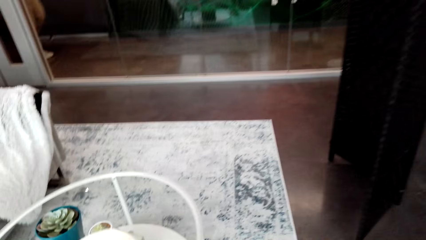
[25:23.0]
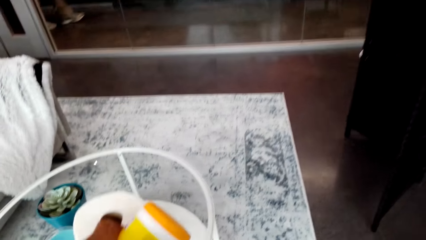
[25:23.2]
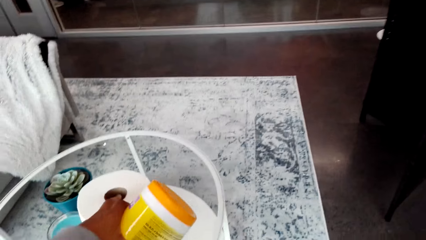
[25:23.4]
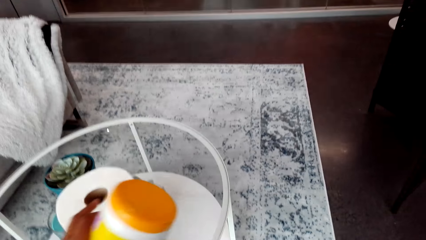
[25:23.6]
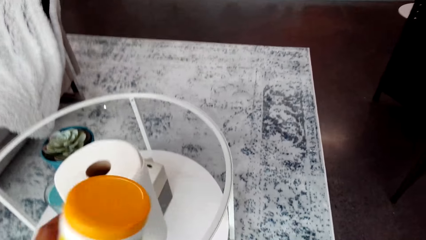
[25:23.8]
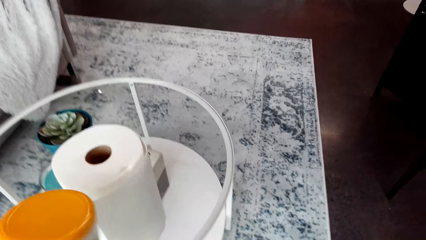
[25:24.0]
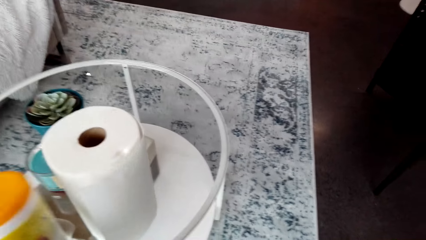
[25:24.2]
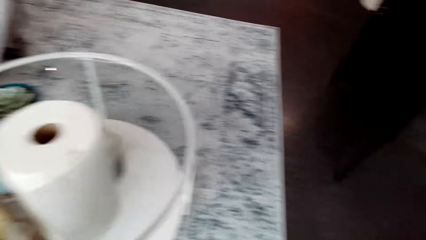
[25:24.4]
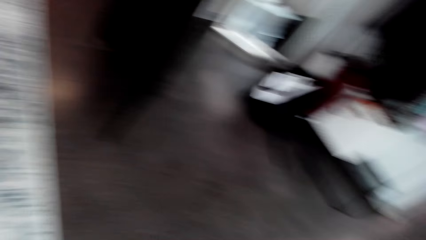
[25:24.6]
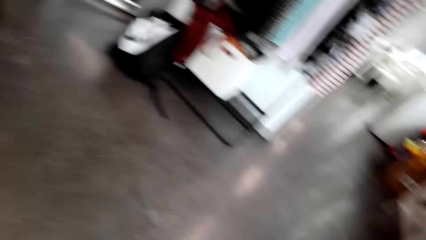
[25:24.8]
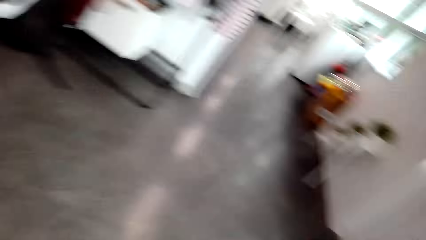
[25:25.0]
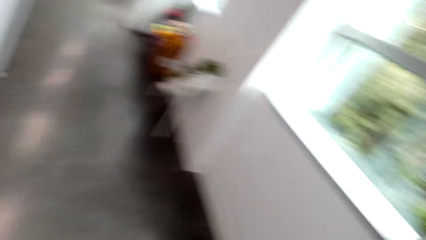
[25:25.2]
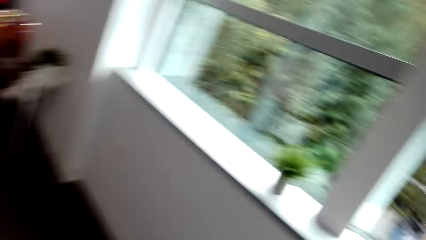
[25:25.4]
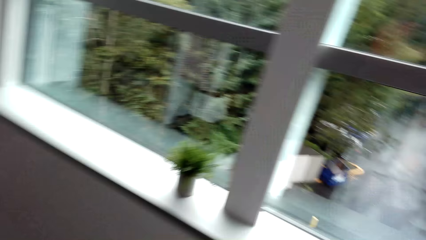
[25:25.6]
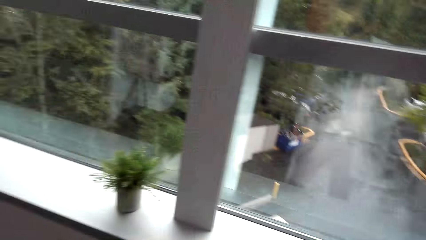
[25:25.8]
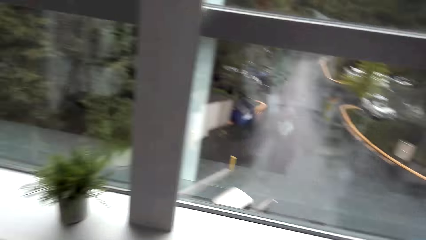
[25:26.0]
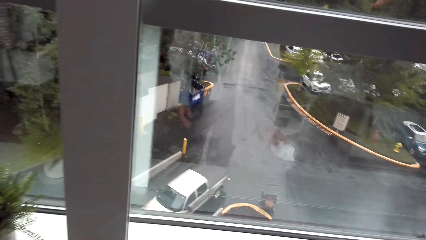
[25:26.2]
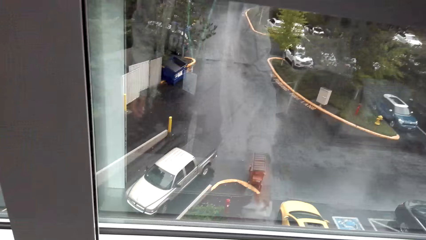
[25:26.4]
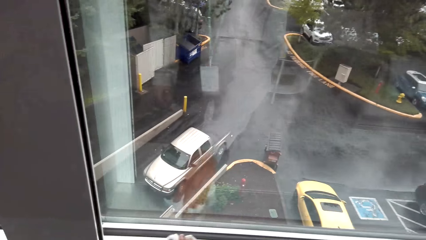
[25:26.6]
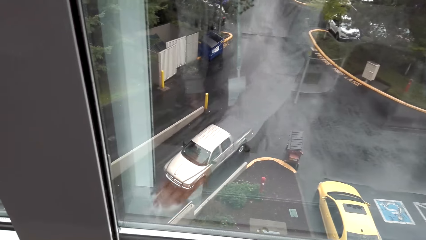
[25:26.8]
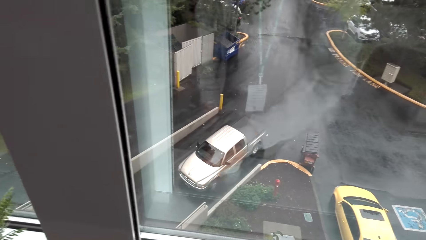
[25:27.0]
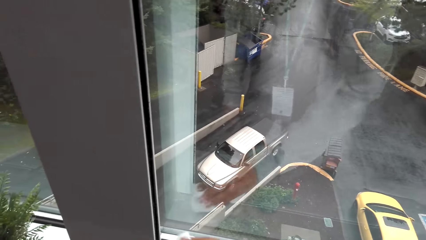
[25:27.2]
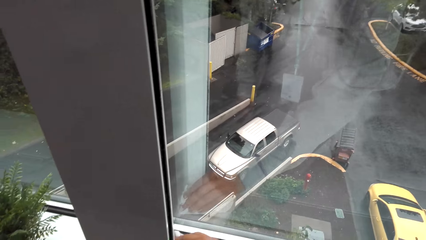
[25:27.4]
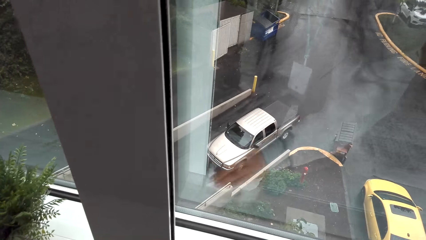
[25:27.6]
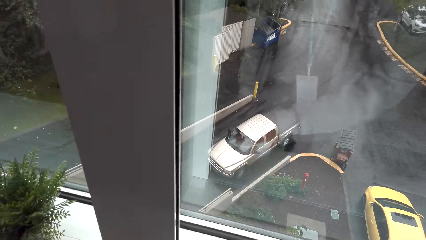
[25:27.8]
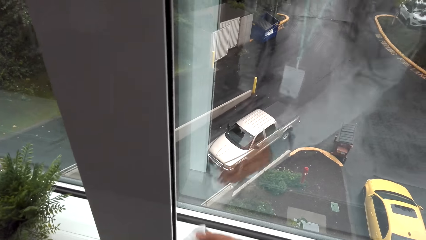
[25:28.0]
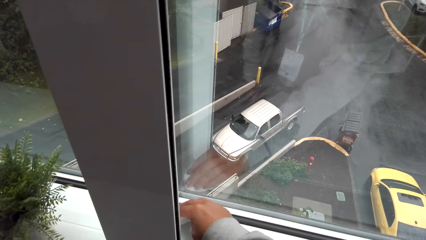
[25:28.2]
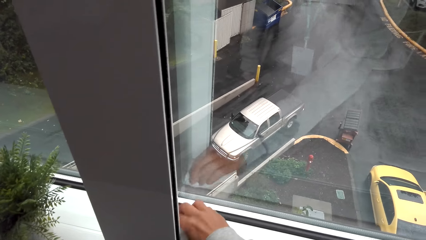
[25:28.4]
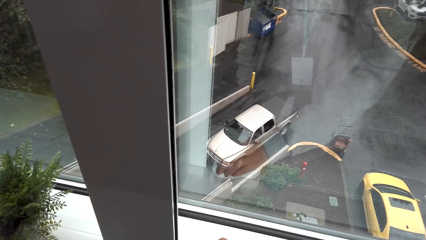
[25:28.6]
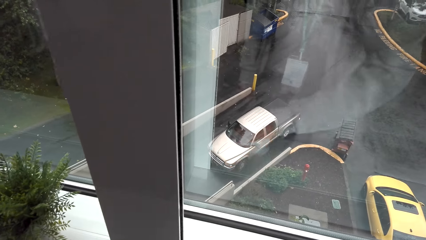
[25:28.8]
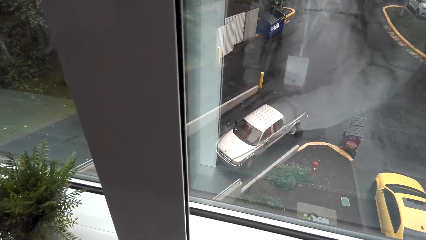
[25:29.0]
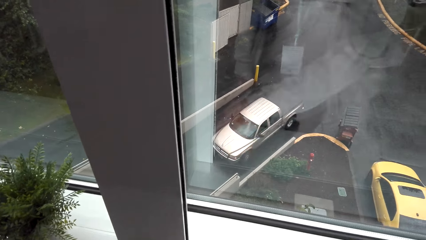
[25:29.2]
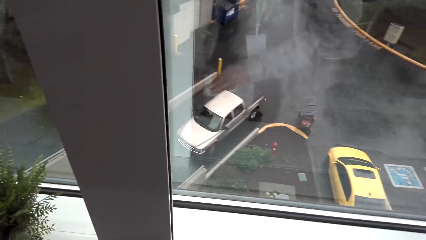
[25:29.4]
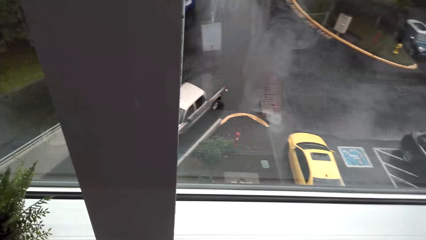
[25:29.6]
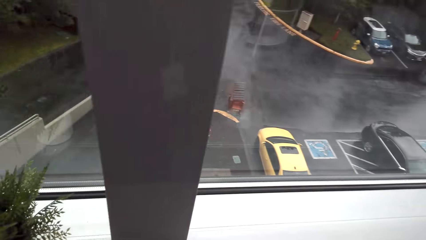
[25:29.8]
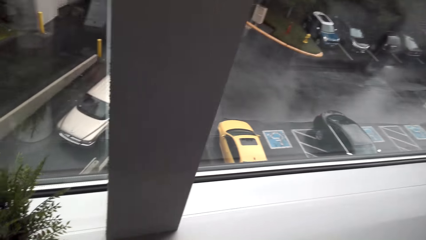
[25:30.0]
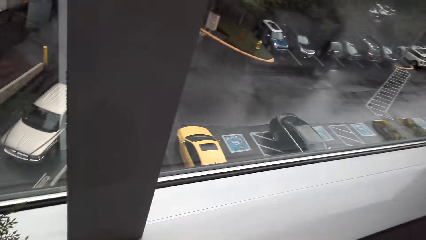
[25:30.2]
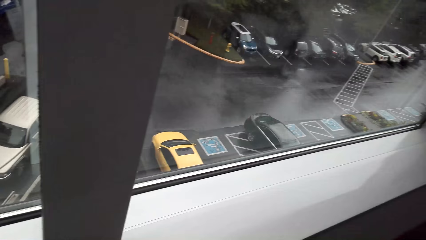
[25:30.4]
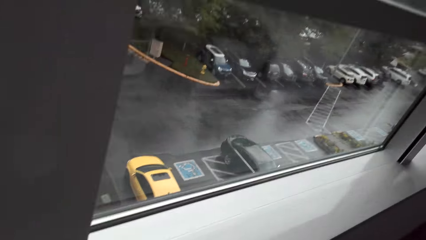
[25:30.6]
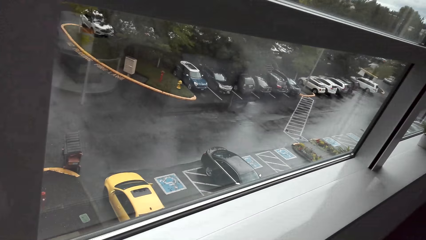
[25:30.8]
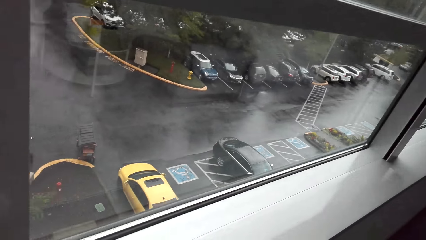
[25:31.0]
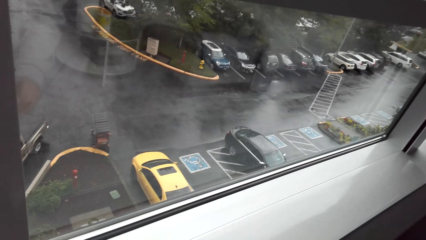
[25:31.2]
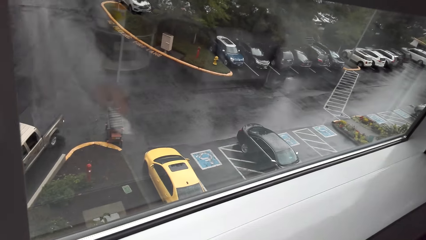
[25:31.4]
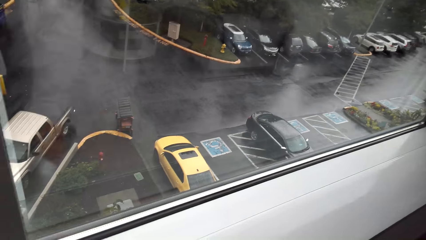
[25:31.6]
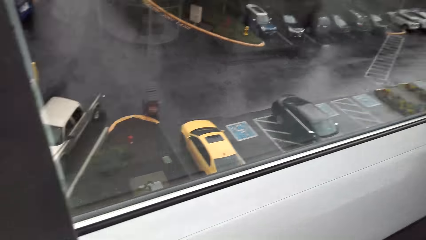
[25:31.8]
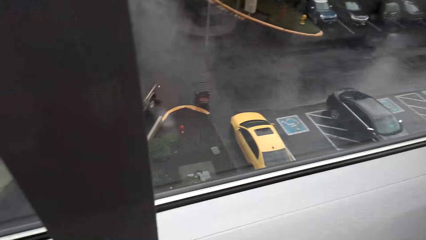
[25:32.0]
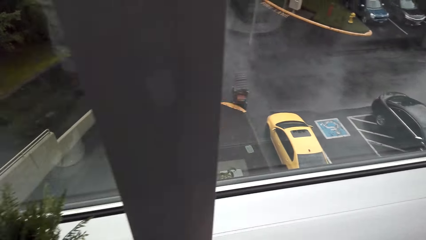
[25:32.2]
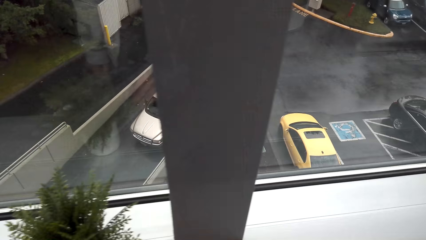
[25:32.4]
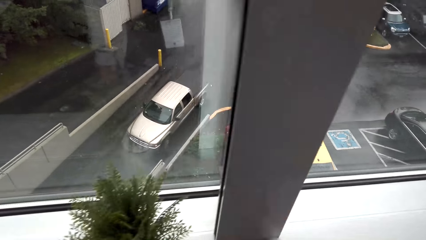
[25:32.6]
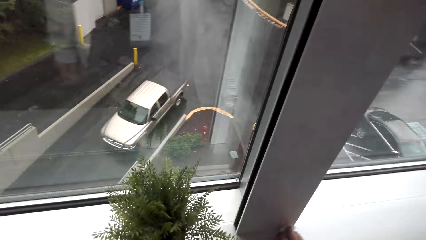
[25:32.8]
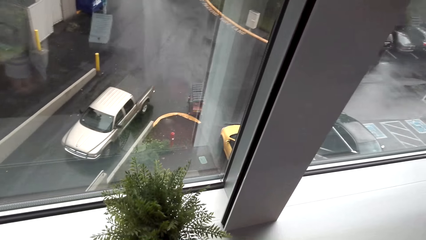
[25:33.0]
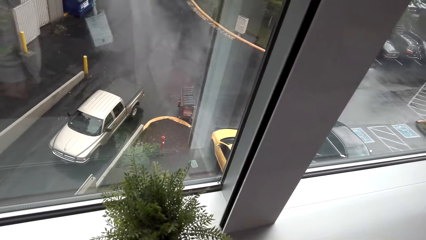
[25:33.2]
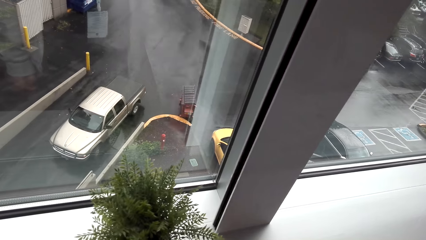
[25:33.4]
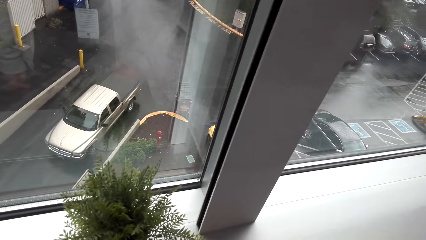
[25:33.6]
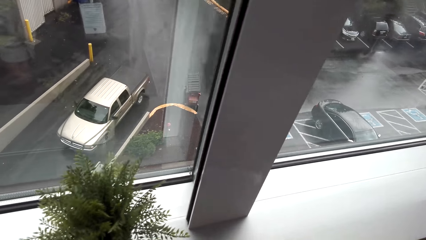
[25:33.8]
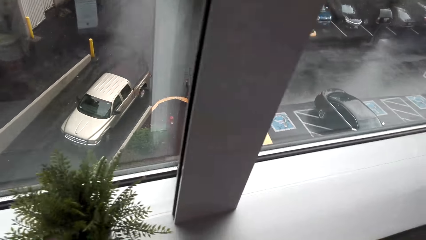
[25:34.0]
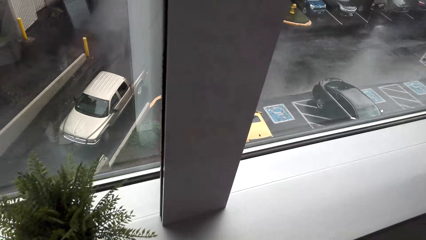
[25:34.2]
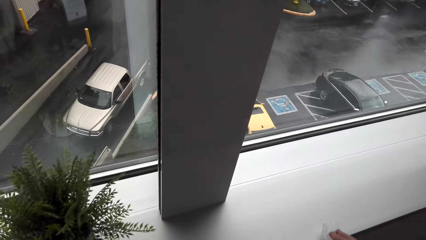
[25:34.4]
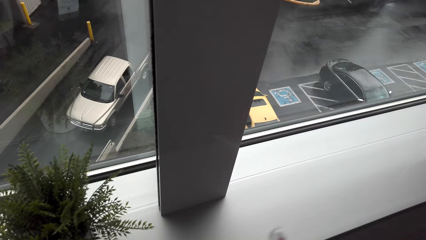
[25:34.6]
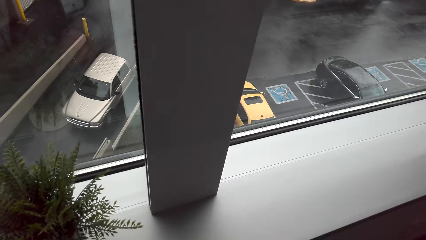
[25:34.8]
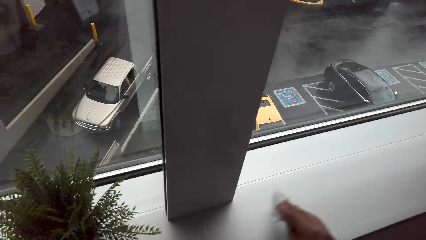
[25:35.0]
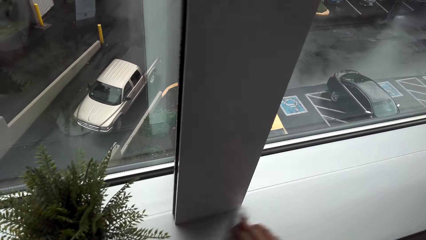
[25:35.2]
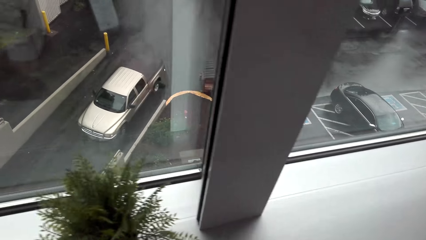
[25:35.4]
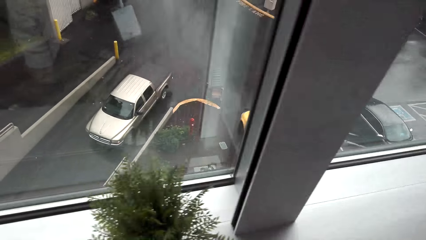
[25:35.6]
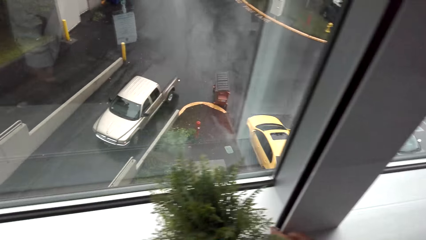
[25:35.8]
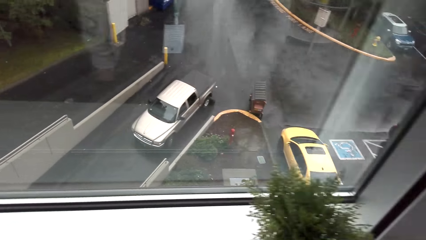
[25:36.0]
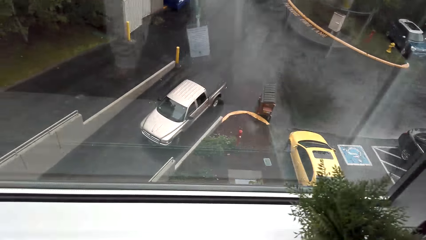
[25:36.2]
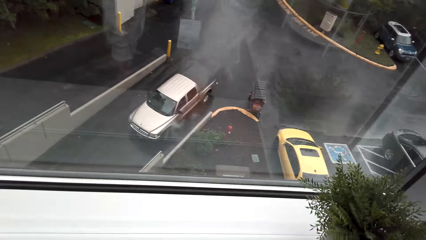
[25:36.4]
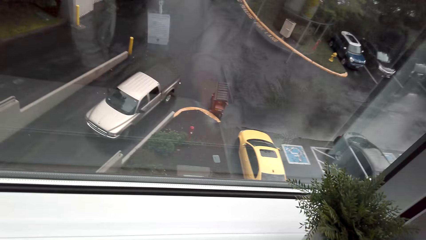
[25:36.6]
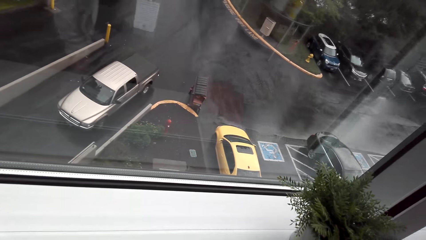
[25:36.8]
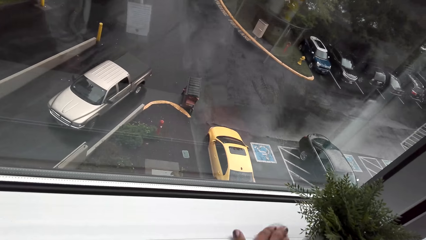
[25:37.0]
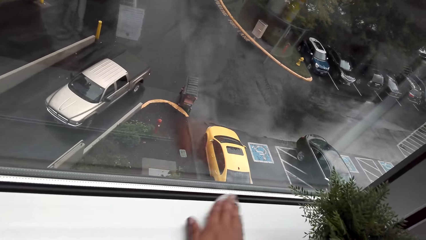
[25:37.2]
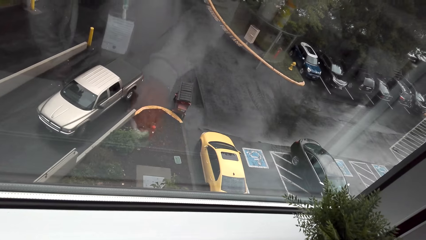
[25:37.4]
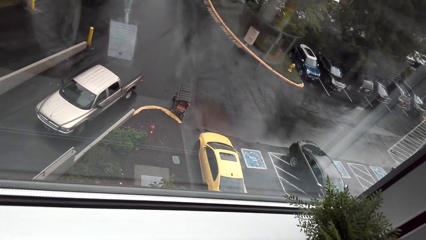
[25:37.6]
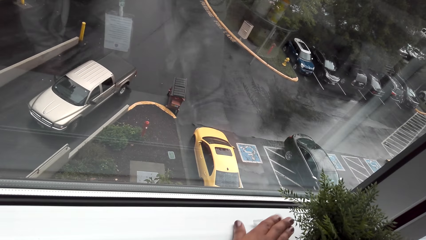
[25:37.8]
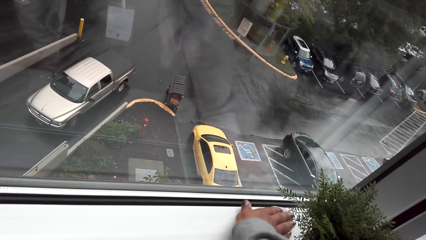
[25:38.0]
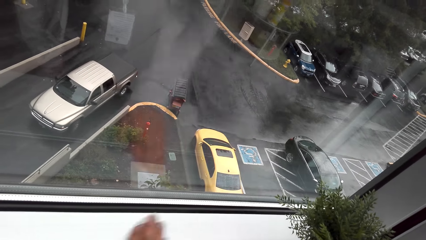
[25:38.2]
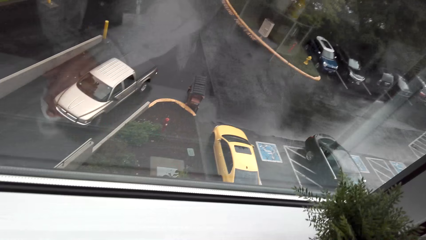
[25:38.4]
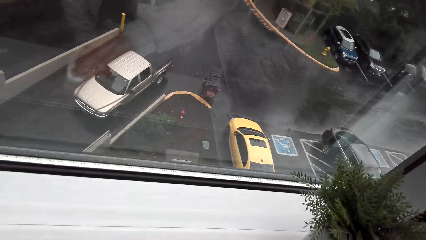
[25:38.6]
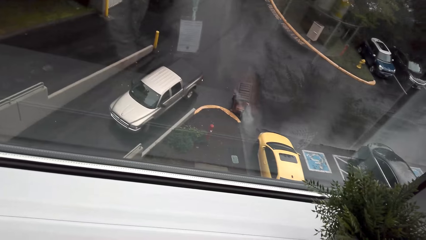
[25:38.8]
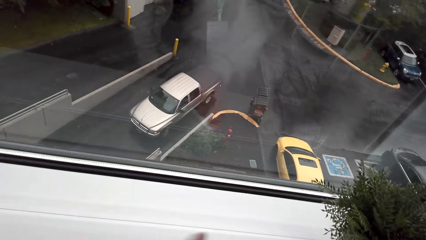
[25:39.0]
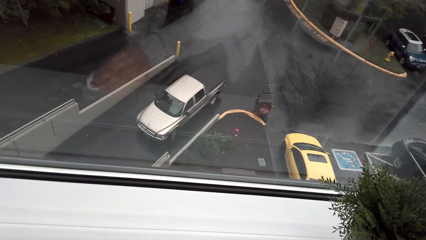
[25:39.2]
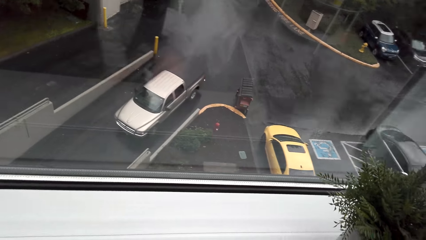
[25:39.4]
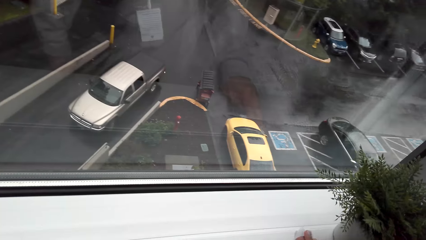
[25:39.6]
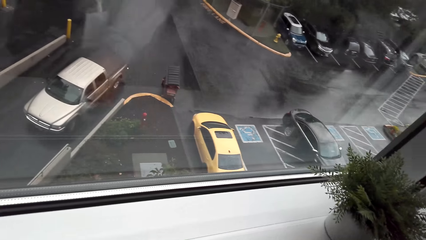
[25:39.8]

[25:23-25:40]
The camera wearer holds the container. They move around the house. They wipe the window pane with the tissue towel.
